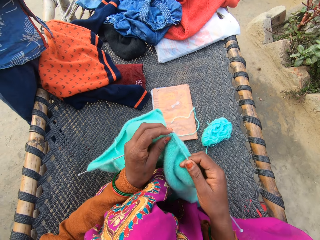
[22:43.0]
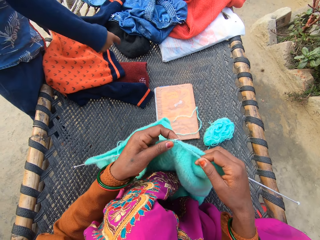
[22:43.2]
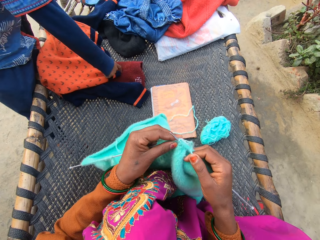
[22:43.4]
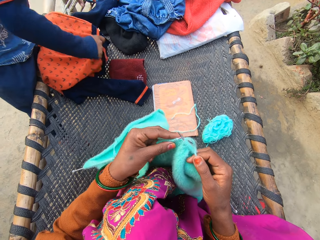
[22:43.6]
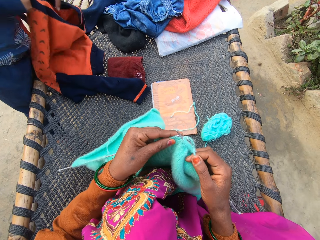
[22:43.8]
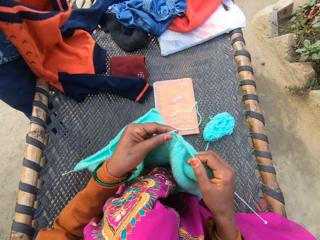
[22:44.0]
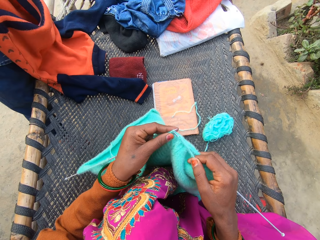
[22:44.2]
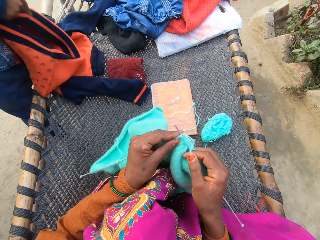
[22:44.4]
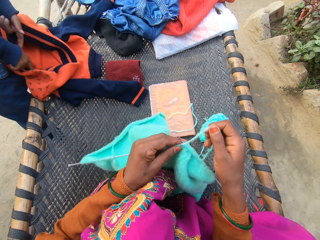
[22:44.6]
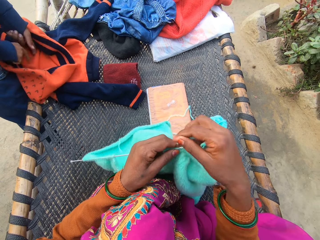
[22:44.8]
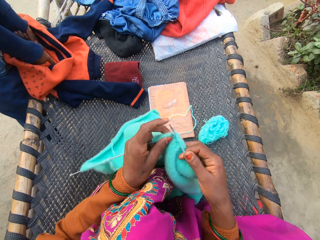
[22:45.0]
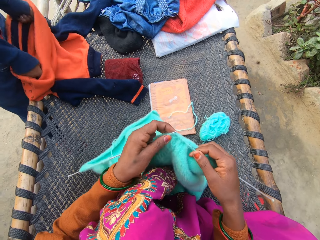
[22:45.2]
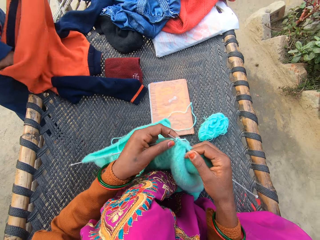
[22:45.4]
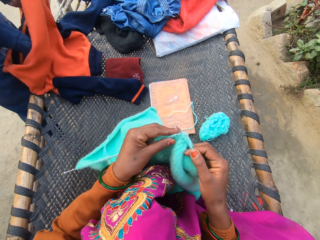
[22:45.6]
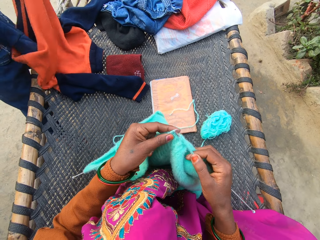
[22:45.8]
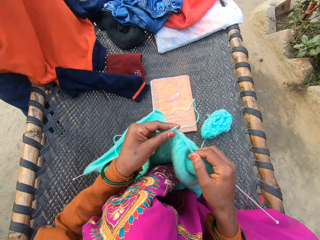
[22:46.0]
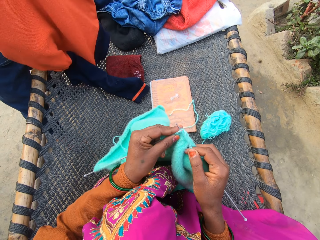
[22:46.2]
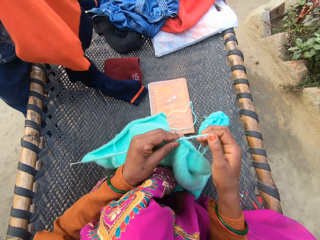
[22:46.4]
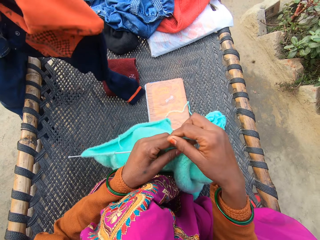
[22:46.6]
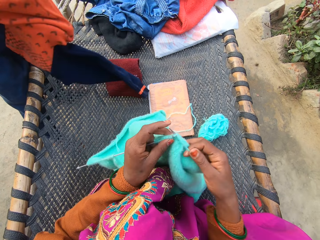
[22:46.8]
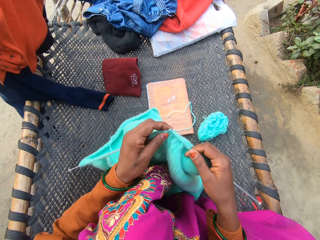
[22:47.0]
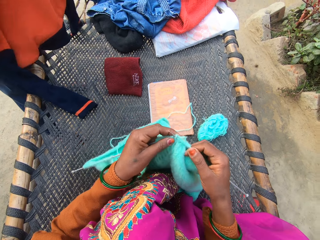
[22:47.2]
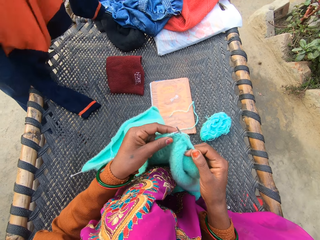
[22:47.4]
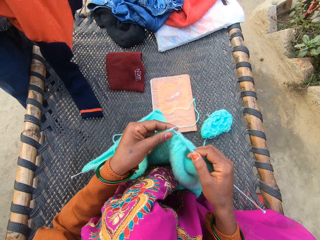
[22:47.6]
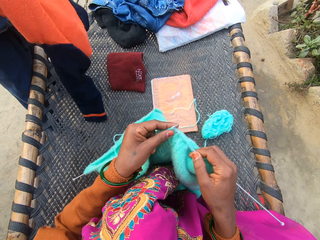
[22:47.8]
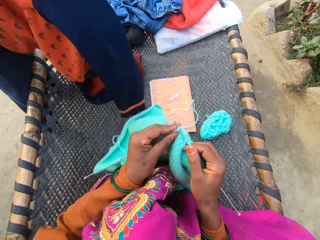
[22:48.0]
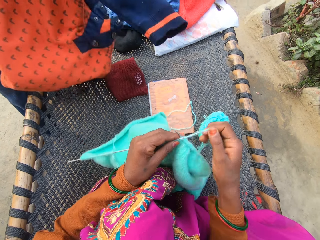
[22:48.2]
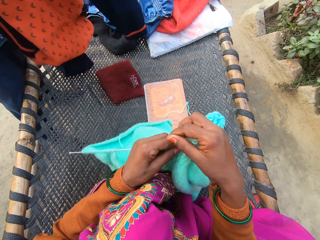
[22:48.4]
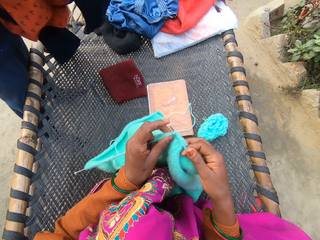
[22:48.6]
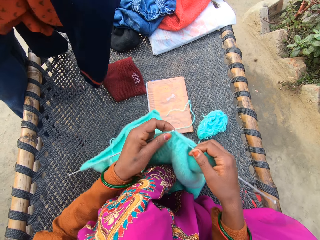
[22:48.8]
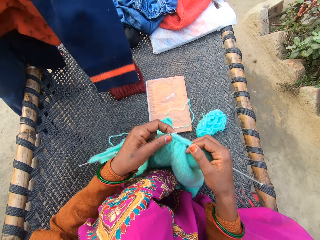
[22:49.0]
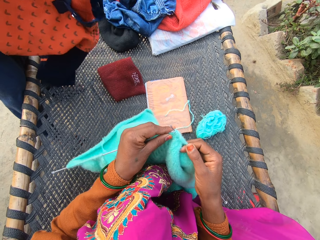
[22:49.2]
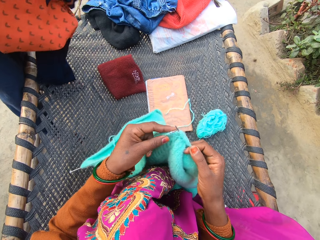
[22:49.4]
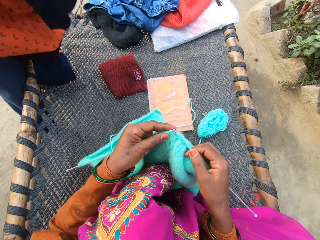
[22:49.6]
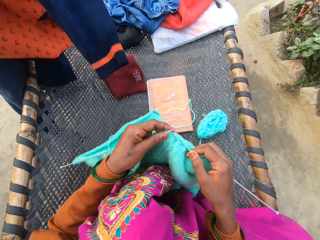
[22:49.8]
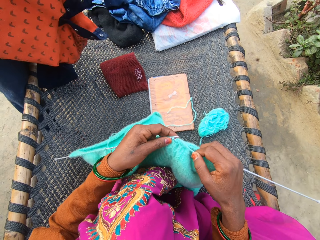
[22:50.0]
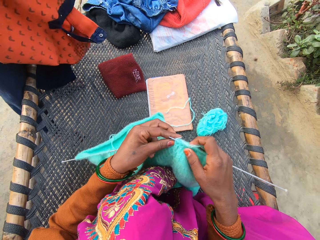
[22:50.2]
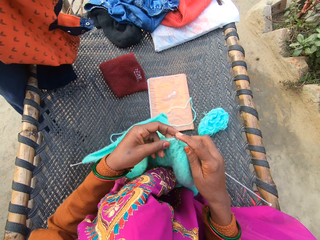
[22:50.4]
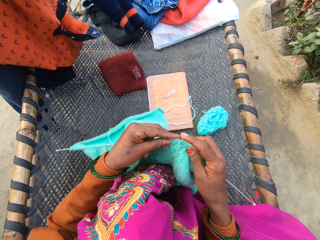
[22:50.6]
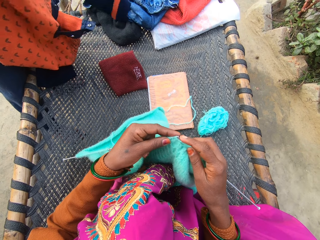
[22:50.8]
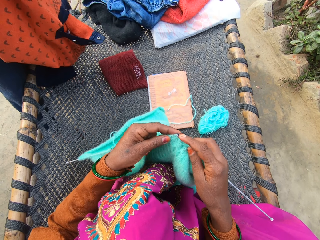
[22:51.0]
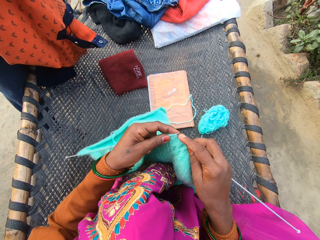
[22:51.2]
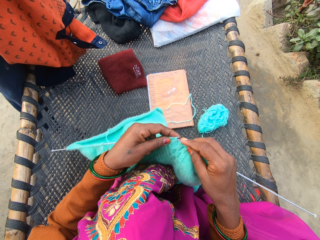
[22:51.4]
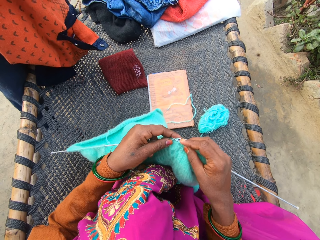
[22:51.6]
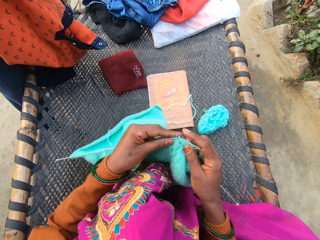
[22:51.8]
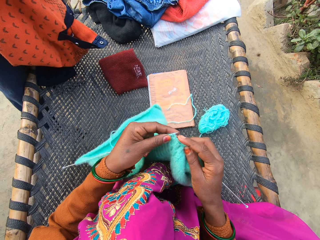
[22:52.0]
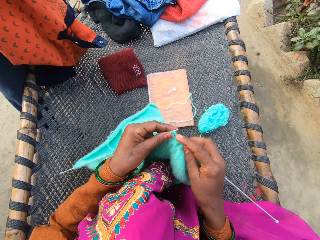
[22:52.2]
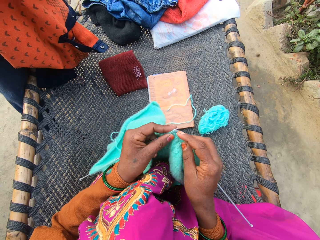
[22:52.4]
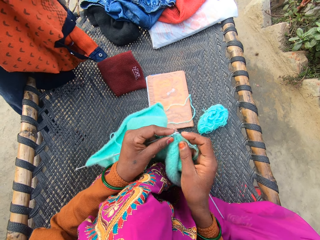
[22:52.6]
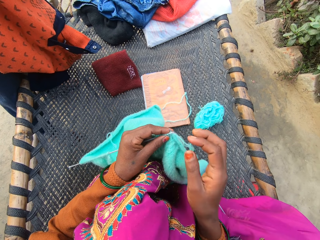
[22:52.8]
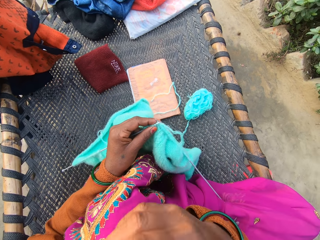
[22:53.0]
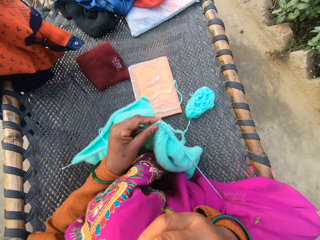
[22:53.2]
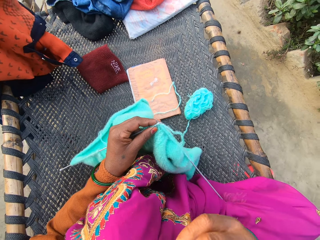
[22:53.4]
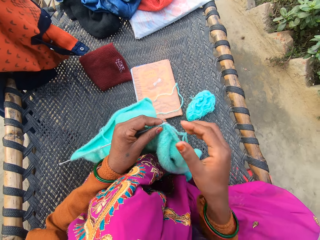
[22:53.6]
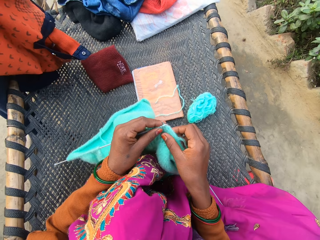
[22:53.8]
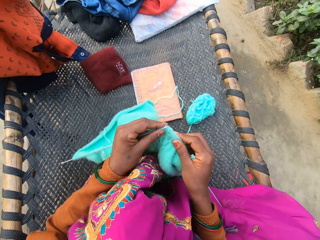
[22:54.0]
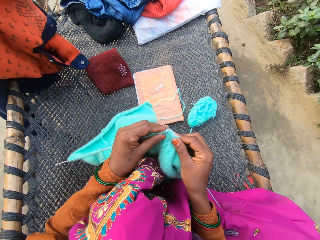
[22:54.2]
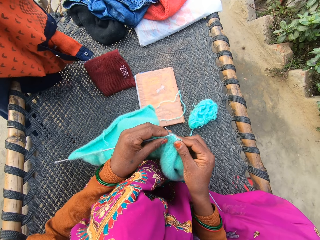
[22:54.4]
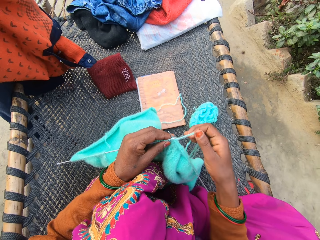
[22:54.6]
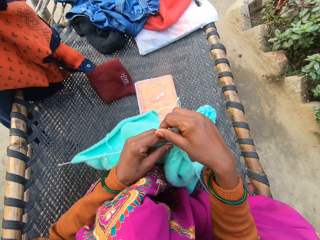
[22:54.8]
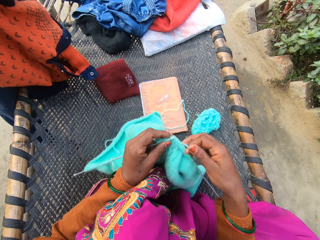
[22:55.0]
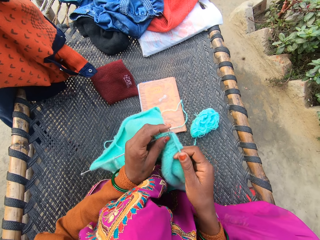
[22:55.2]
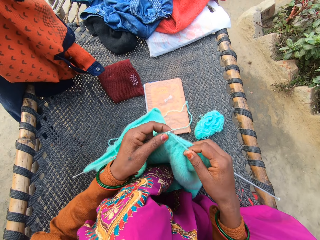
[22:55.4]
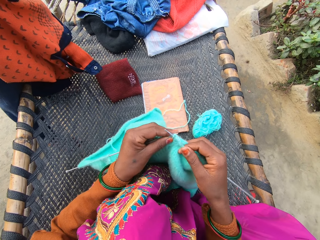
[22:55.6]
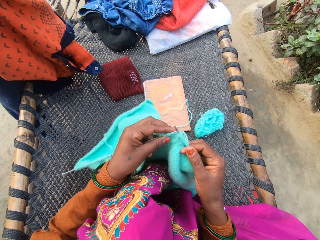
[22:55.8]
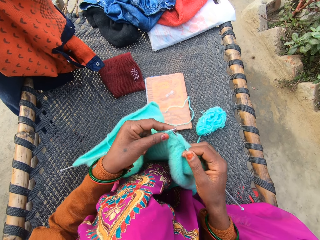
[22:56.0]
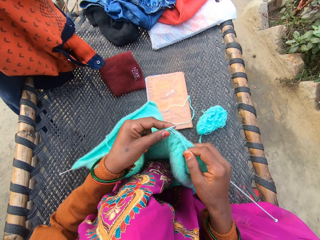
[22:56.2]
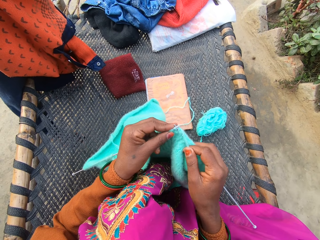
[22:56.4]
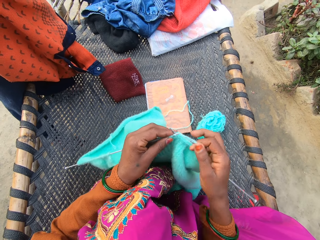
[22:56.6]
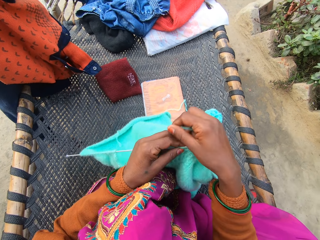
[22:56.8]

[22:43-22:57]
A man picks the sweater or cloth from the rattan mat with his right hand. He fits the cloth. He tucks both of his hands into the sweater on the rattan mat. The camera wearer touches her face with her right hand. She adjusts the camera. She knits the yarn with knitting needles in both of her hands on the rattan mat.

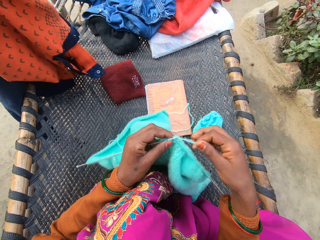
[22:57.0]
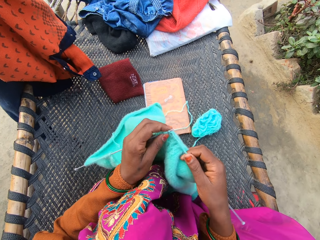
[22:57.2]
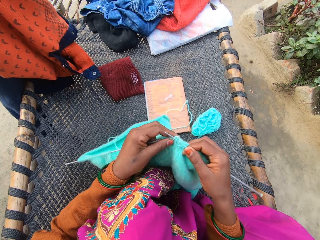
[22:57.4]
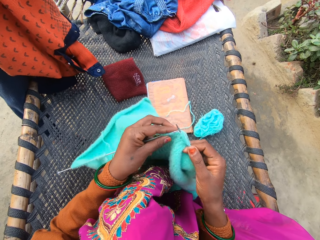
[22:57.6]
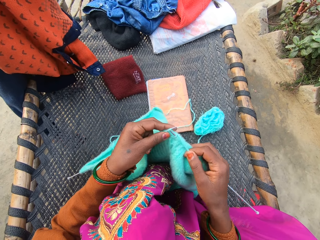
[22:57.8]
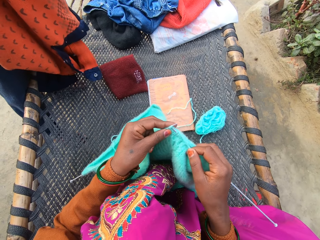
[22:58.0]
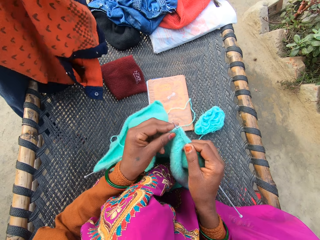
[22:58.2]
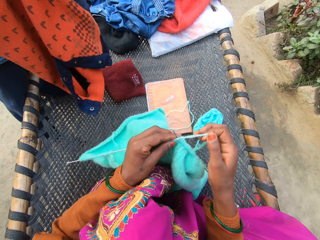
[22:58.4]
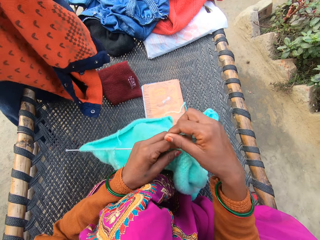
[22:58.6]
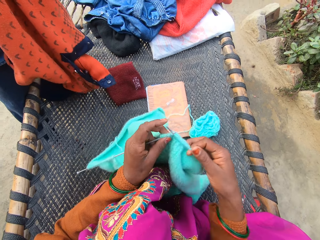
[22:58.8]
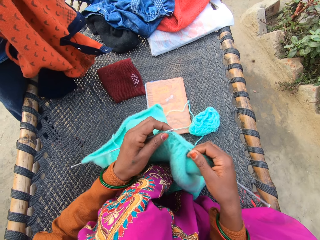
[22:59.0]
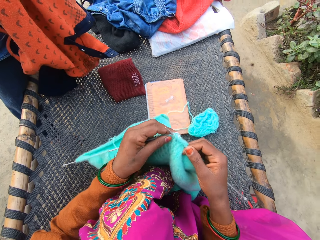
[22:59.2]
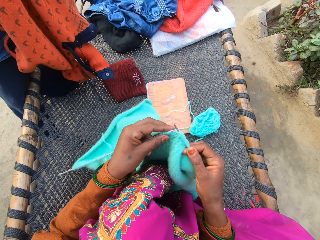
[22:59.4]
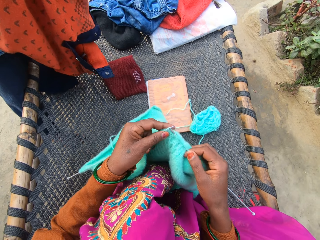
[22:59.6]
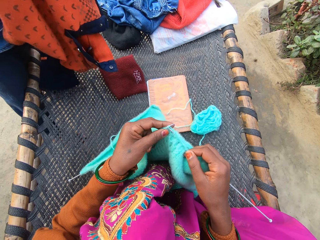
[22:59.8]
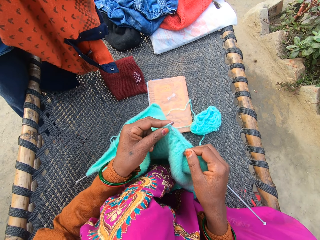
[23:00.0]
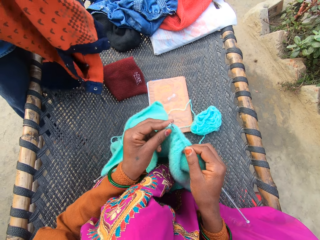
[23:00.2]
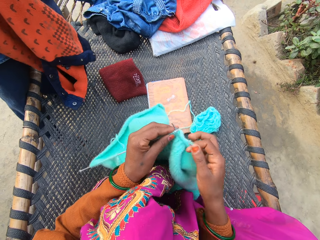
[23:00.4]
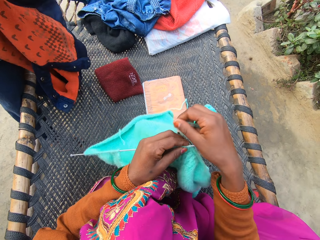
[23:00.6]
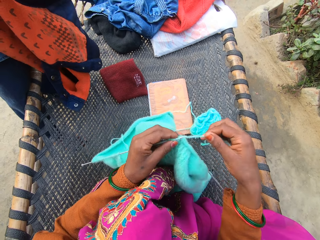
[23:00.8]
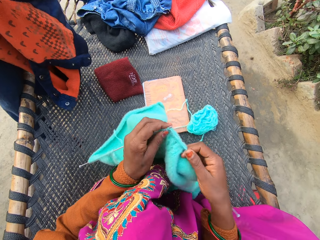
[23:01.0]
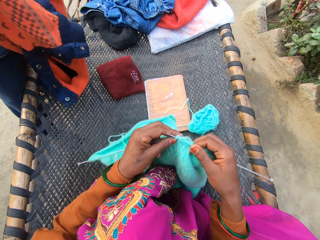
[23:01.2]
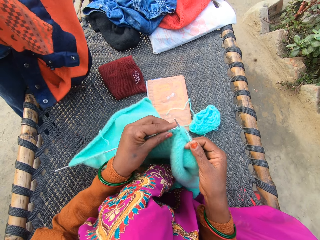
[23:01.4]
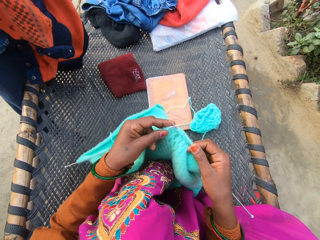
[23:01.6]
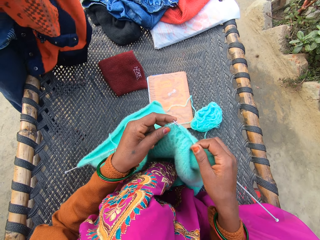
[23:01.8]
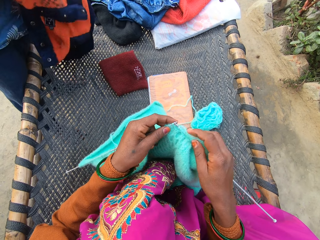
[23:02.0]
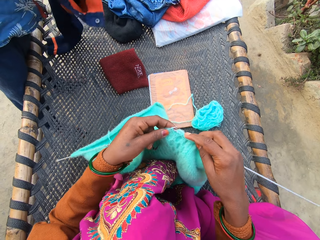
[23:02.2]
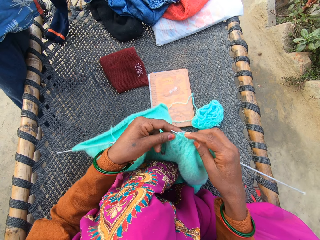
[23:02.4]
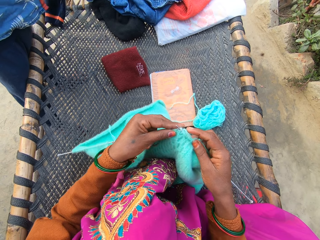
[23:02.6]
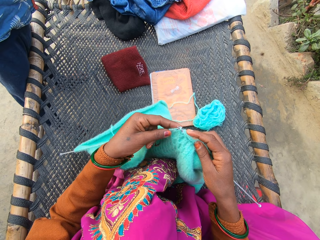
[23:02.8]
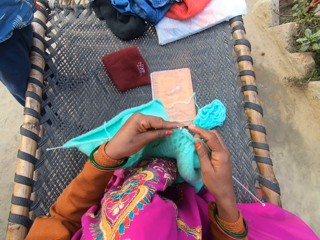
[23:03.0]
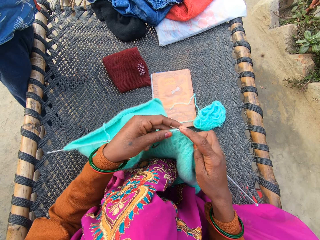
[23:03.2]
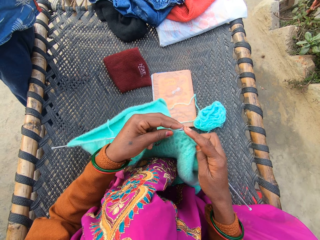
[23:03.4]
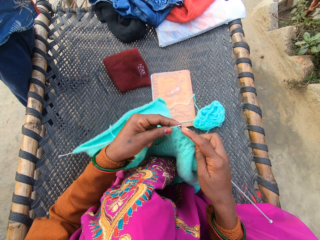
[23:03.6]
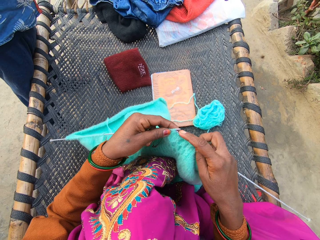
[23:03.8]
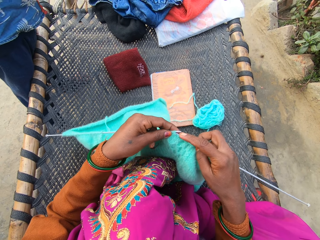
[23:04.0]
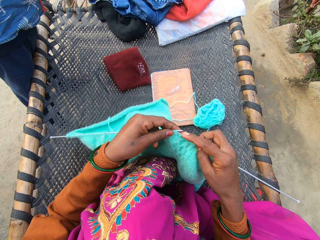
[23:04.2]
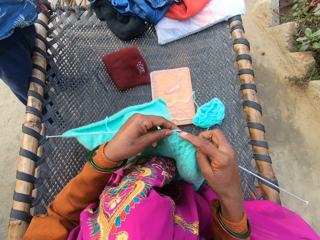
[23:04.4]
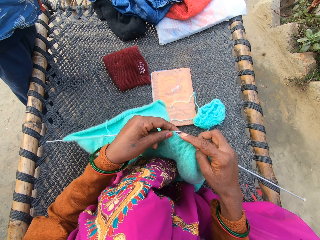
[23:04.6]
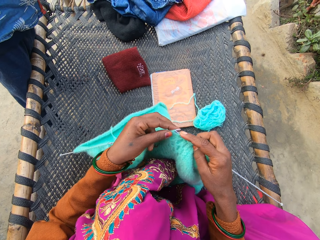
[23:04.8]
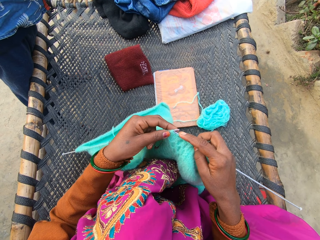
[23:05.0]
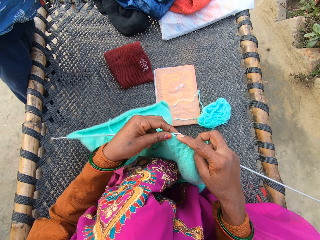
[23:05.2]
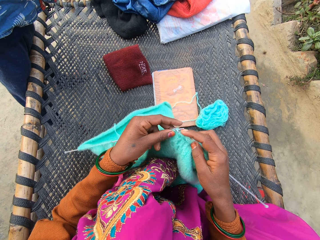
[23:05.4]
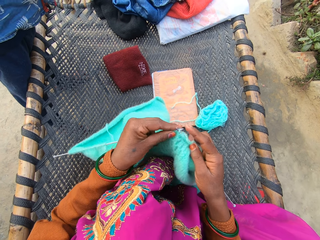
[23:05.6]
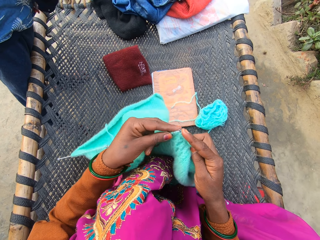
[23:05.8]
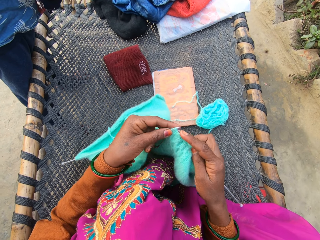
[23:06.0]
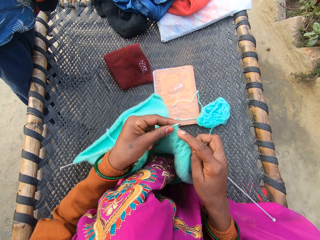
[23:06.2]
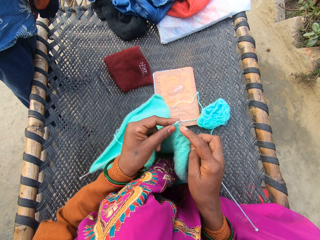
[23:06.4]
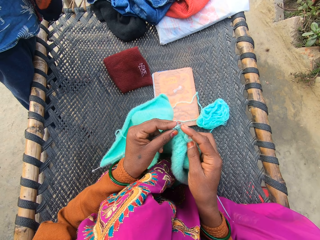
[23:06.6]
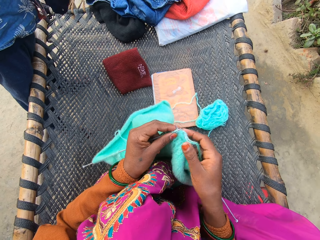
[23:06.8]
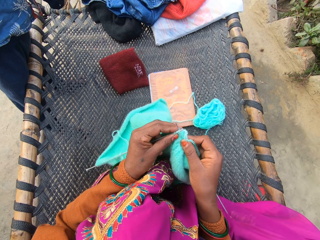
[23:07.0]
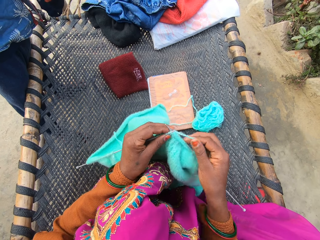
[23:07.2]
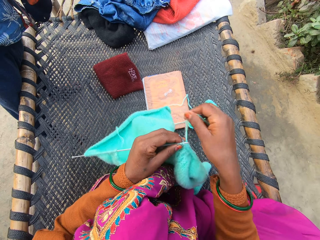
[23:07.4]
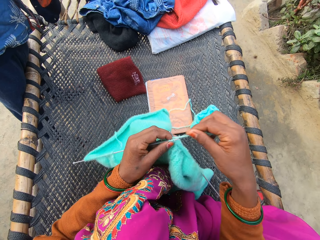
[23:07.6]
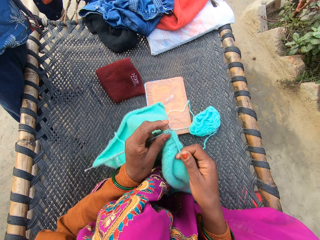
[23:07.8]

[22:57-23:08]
The man wears the sweater with both of his hands.
